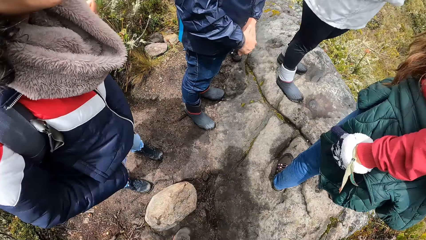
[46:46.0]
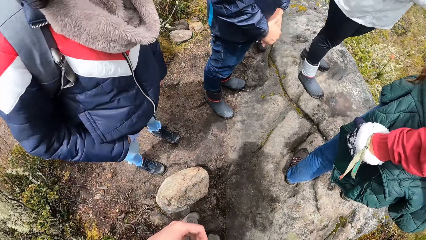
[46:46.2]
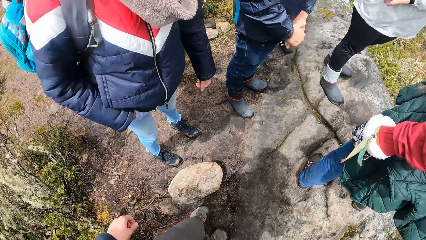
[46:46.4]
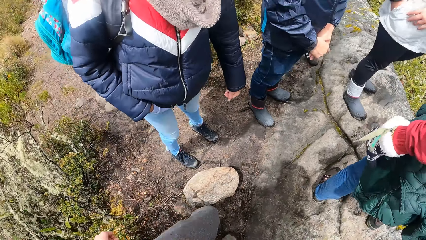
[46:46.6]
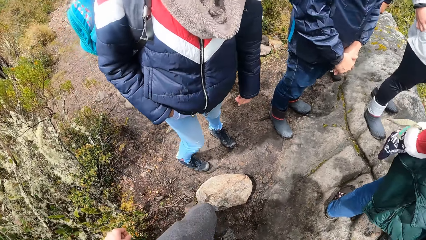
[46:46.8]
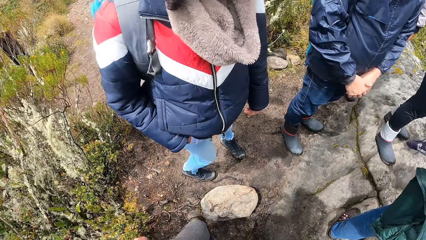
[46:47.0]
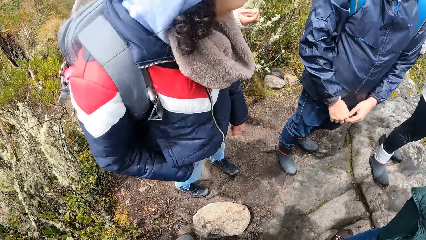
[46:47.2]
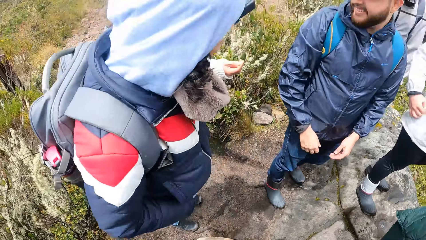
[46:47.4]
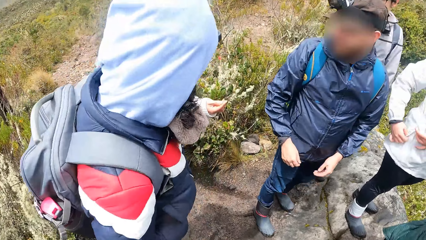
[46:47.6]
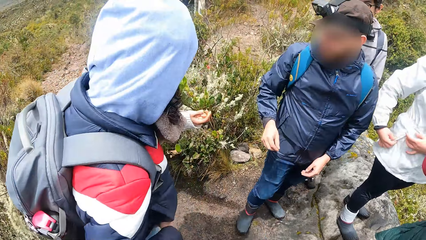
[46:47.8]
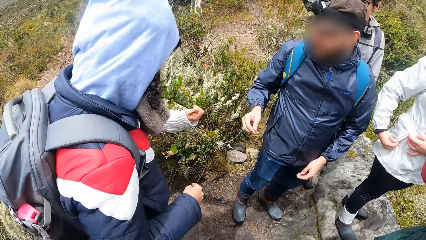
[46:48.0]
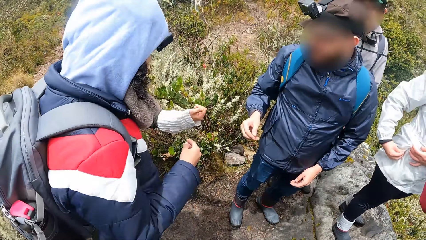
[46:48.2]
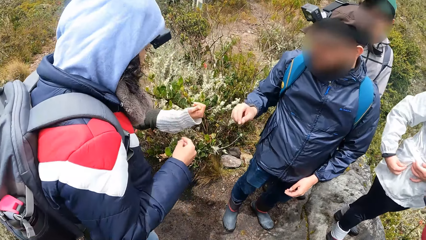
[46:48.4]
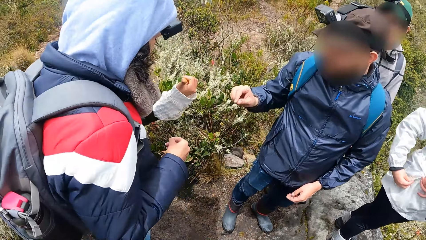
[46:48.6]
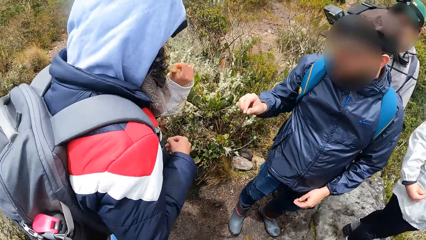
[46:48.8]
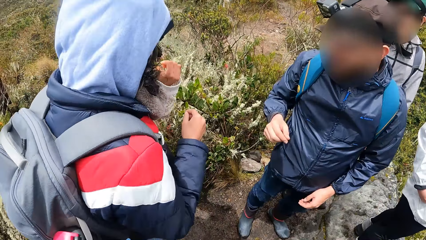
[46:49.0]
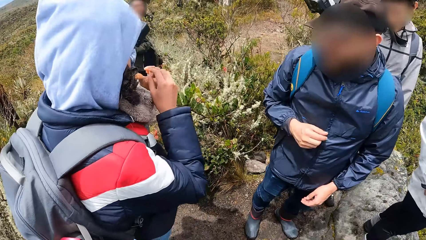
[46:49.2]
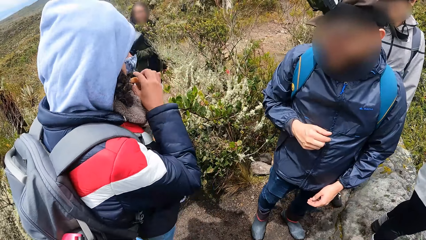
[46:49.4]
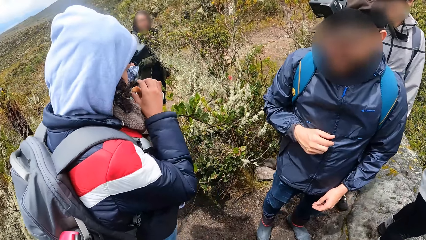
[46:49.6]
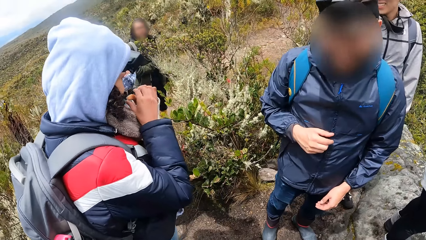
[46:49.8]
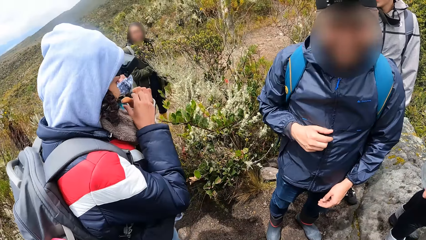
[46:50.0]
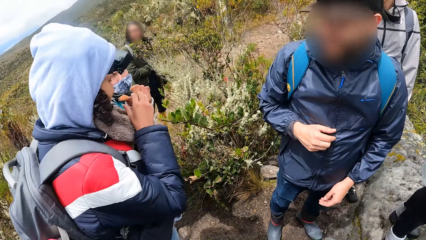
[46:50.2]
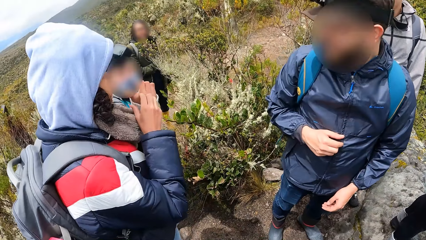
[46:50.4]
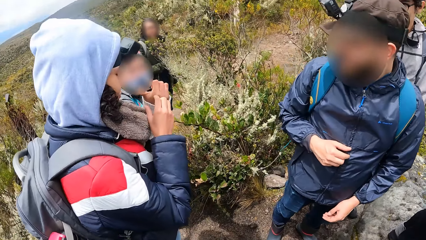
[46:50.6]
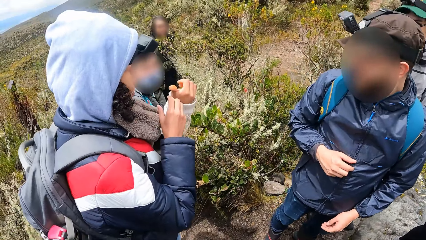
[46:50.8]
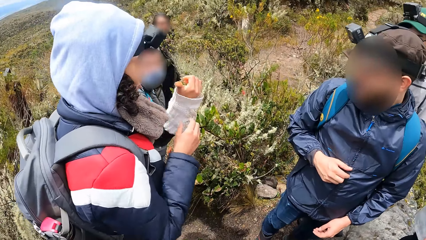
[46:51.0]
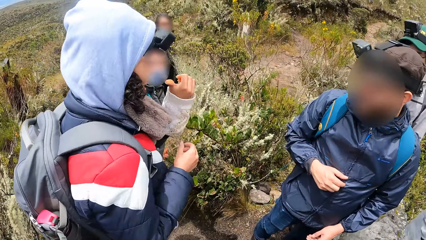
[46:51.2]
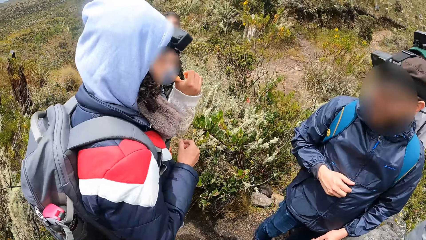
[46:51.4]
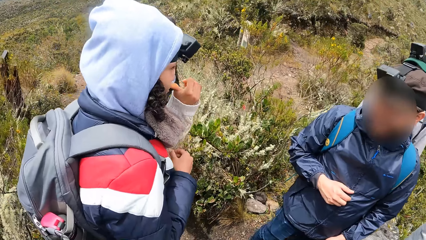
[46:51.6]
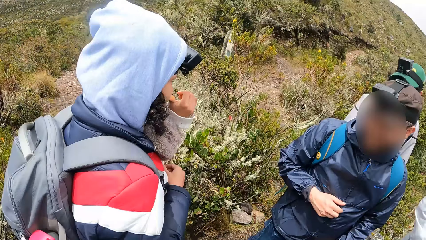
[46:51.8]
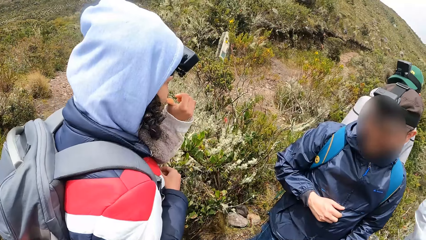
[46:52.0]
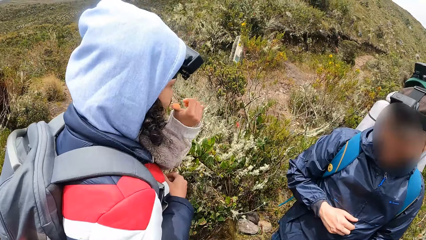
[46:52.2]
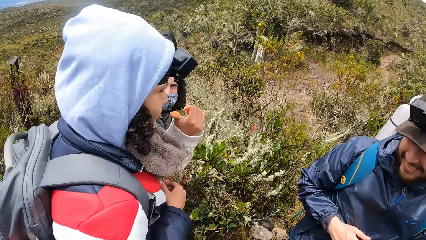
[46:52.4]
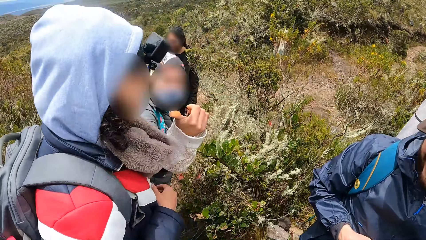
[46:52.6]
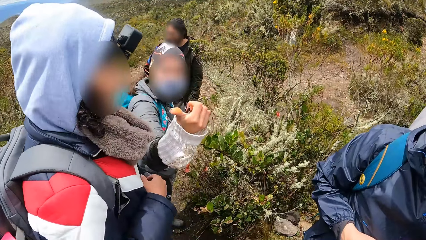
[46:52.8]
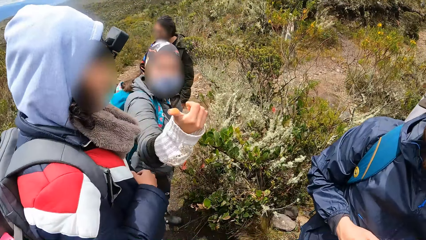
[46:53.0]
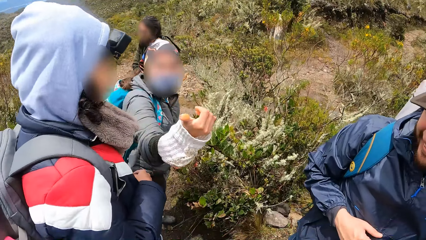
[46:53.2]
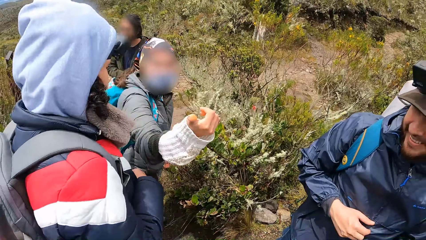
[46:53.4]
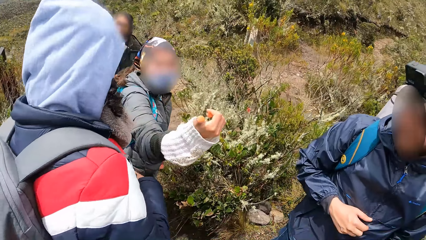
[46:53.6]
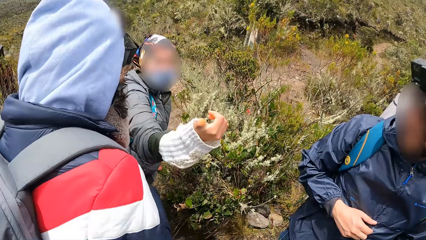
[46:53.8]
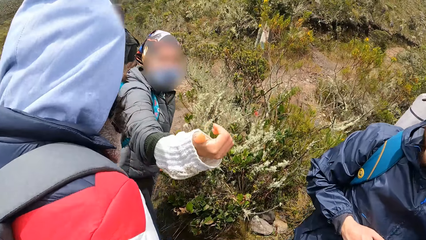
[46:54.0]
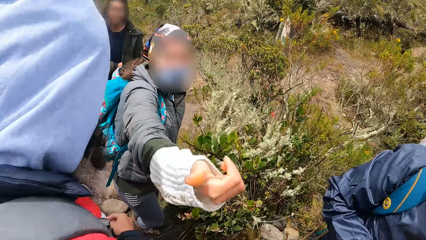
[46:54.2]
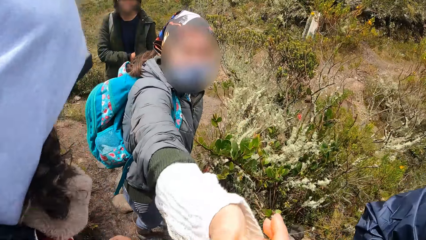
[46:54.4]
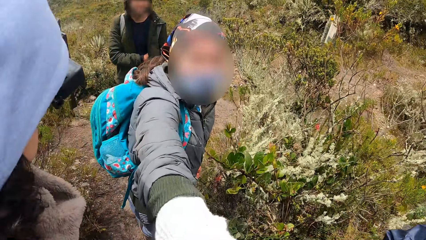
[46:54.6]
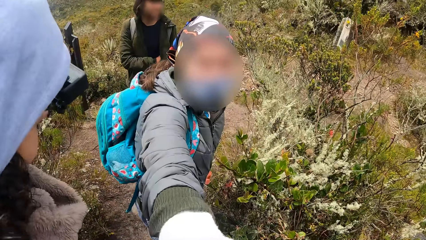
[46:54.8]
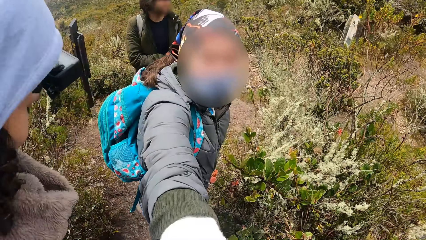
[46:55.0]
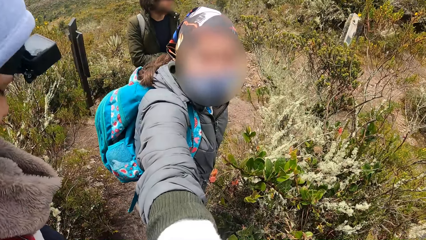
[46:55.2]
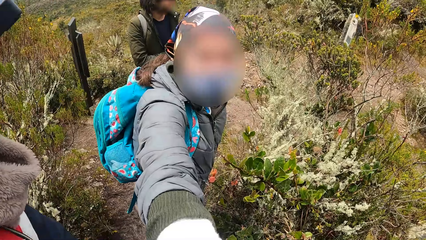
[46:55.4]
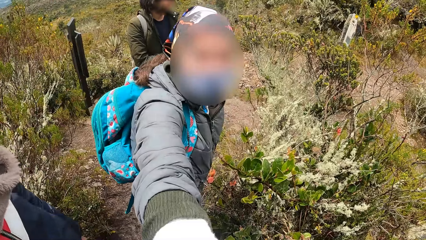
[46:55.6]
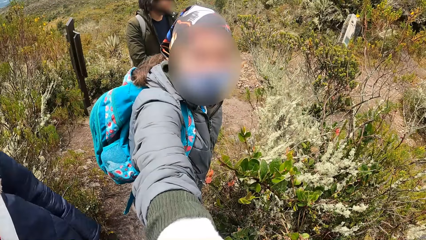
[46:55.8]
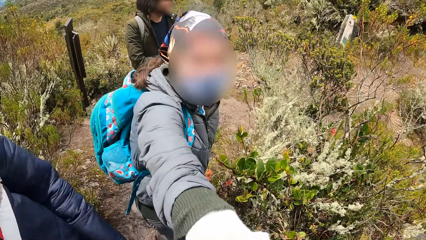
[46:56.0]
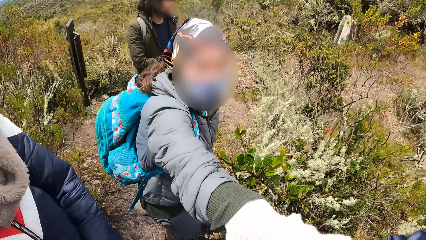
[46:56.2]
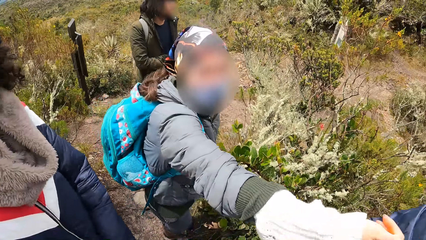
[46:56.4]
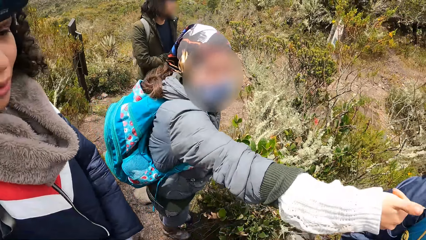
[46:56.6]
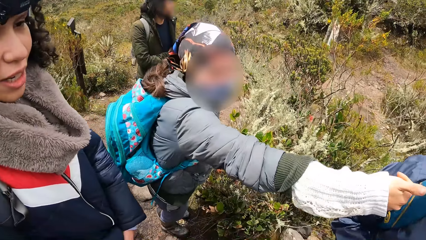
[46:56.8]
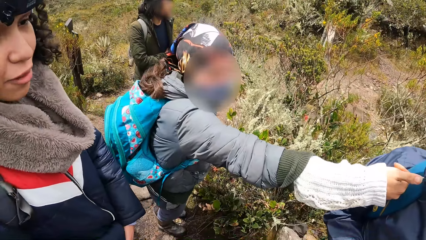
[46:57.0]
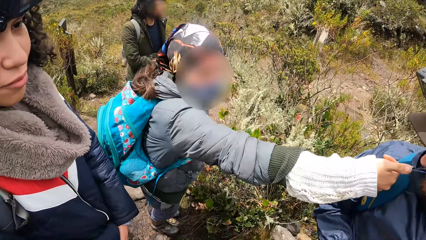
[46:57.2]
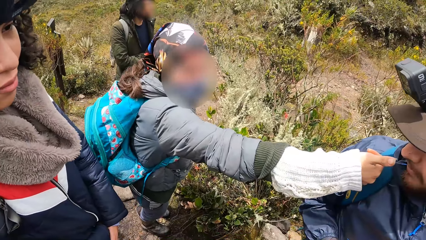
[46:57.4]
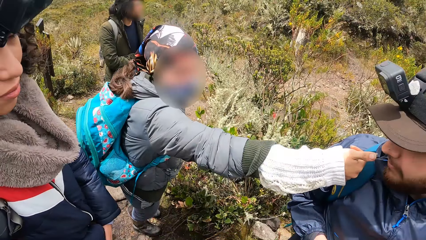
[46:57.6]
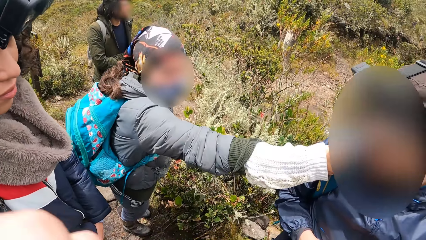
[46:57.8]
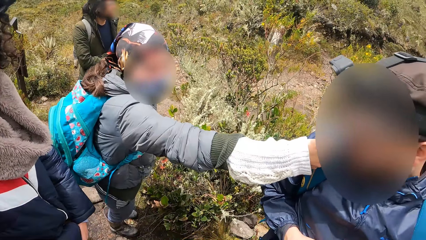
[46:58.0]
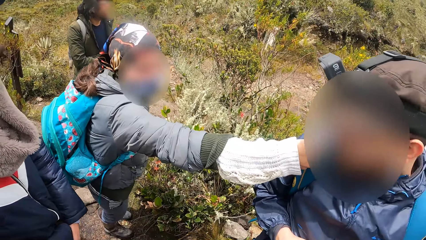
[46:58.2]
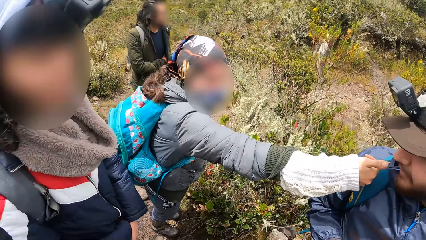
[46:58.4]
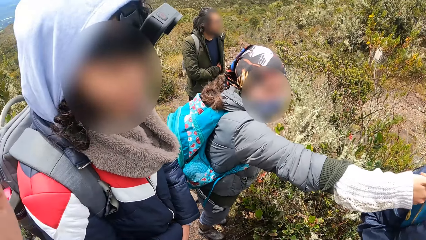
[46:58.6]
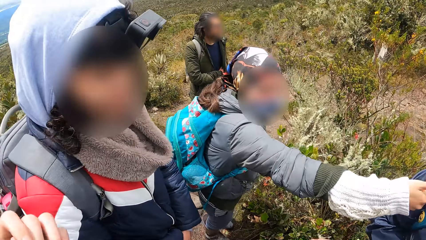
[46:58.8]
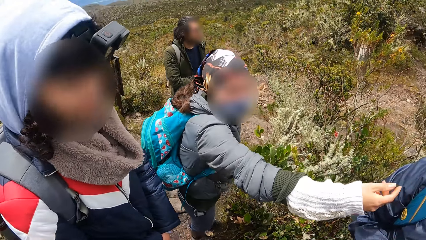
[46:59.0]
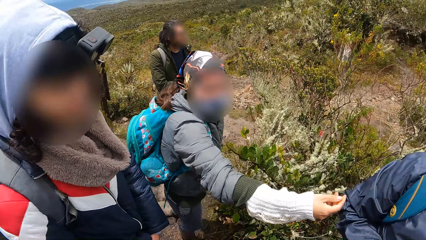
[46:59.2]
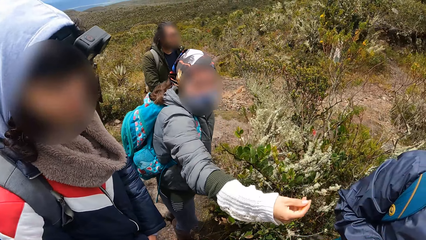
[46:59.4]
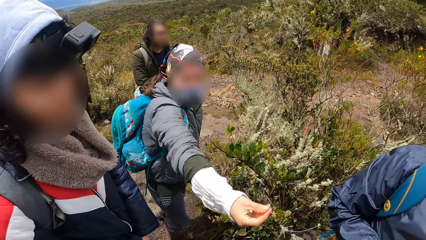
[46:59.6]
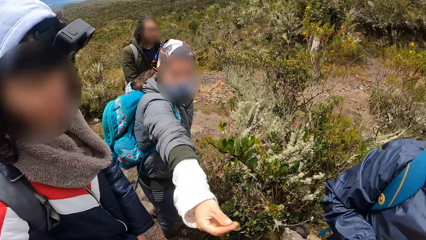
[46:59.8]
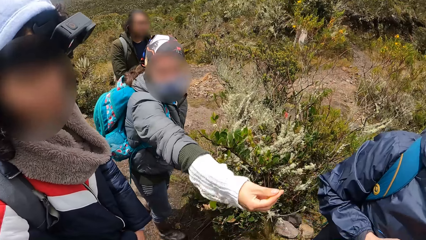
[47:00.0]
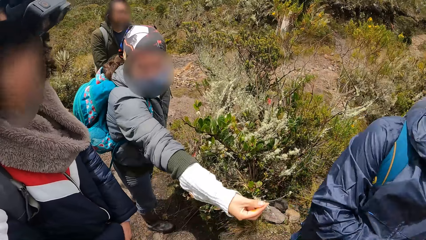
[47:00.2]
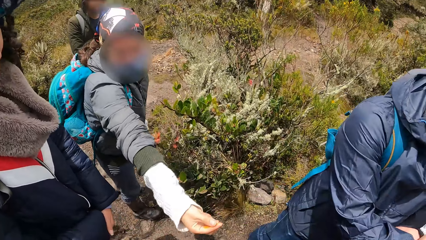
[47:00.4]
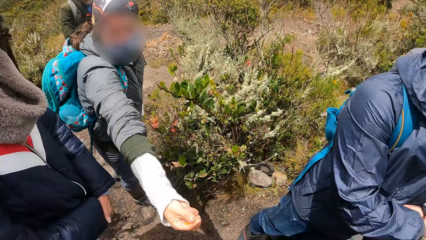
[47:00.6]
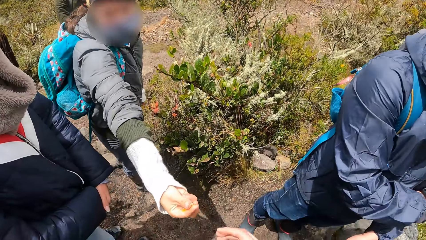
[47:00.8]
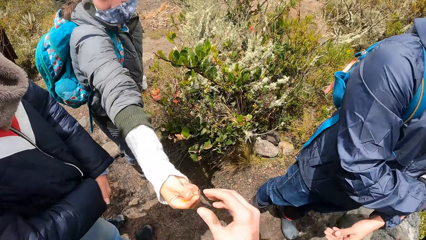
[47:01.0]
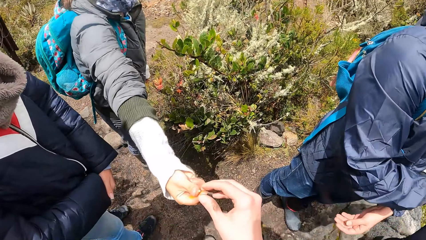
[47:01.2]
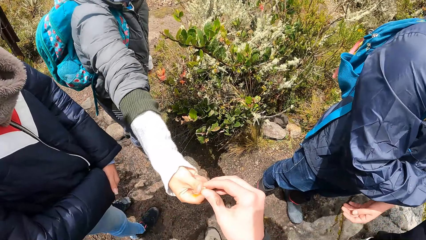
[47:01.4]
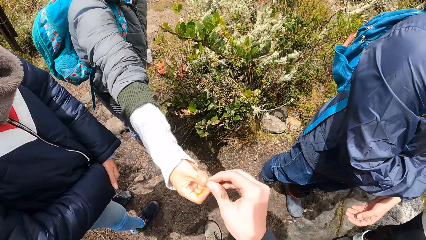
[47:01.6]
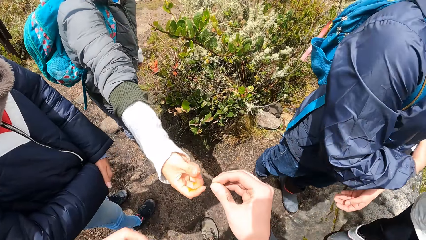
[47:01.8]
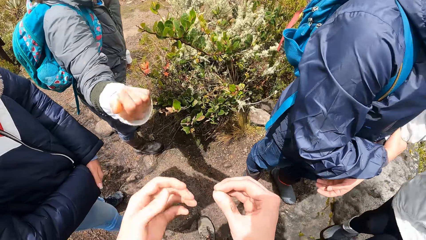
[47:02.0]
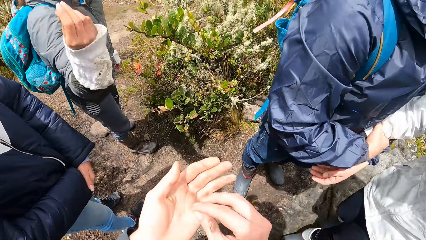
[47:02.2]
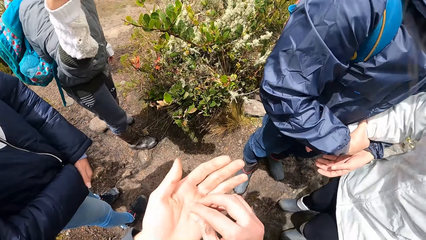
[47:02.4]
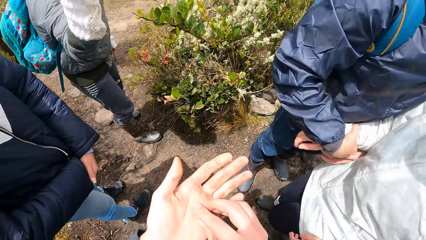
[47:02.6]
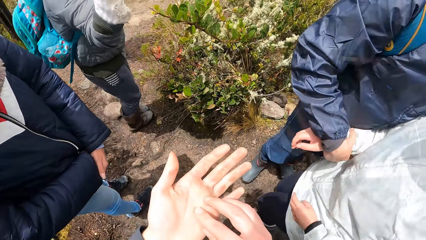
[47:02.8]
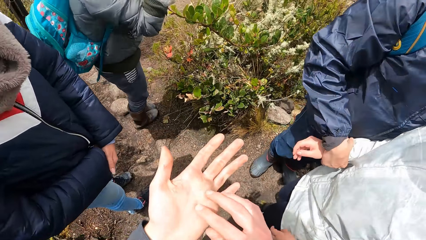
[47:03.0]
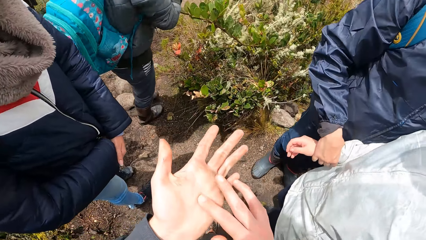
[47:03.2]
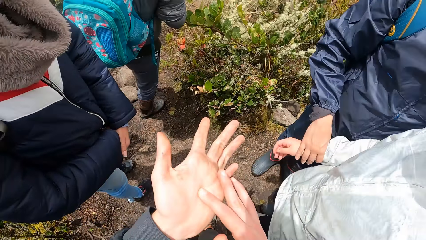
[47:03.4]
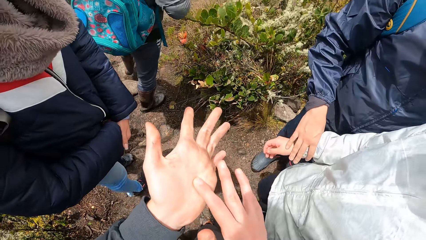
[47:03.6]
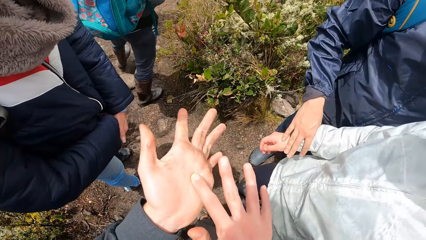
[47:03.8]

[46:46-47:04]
A person interacts with another person. A third person interacts with the second person. A woman stretches a plant in her hand toward the camera wearer. The second person interacts with the first person. The woman passes the plant to the camera wearer. He collects the plant from the woman with his right hand. The second person interacts with the camera wearer. The camera wearer places the plant in his left hand. He squeezes the plant in his left hand with his right hand.
